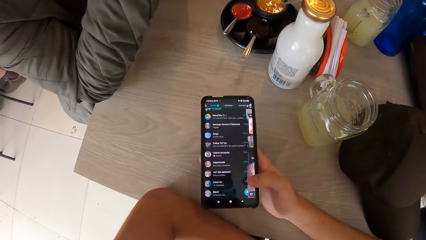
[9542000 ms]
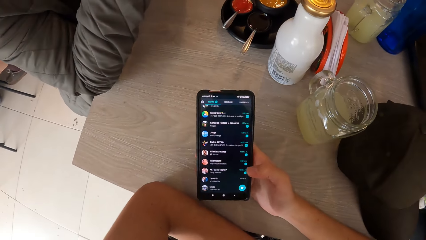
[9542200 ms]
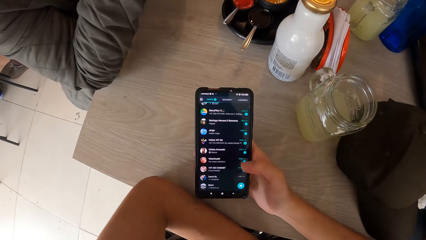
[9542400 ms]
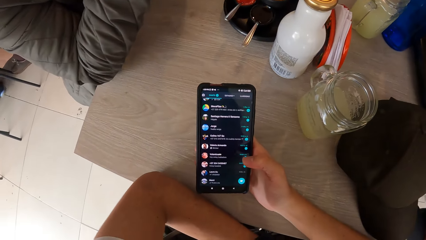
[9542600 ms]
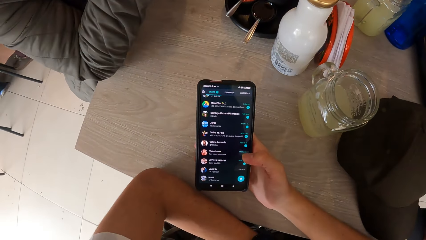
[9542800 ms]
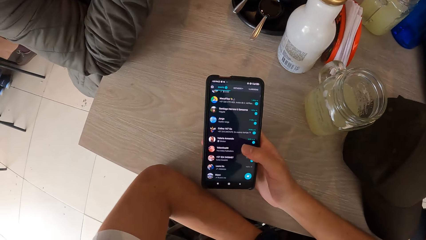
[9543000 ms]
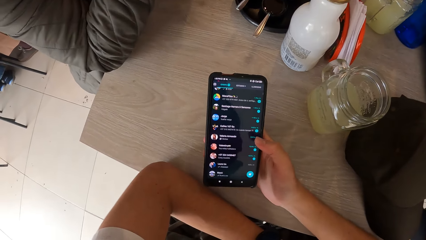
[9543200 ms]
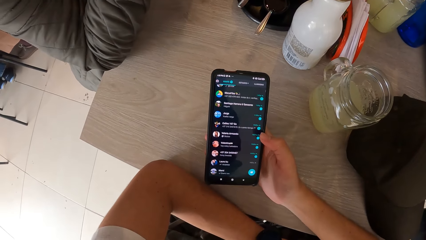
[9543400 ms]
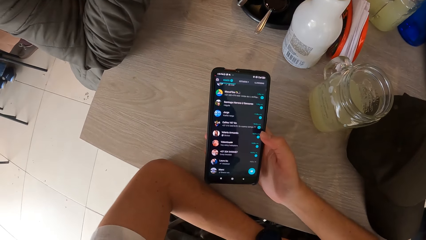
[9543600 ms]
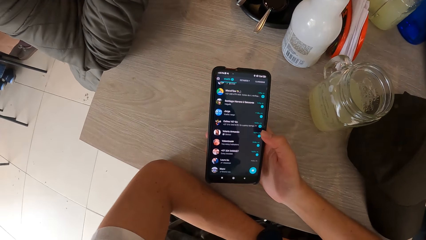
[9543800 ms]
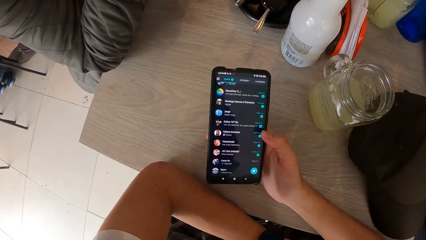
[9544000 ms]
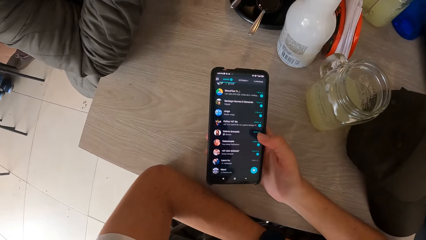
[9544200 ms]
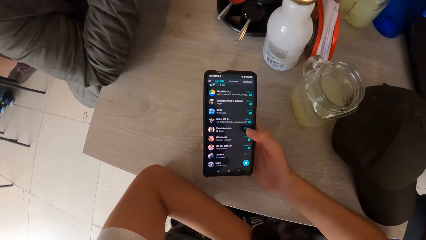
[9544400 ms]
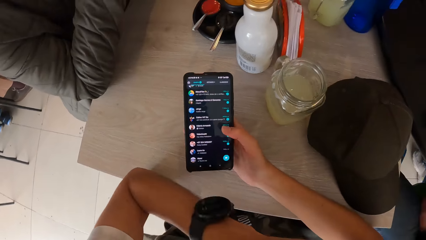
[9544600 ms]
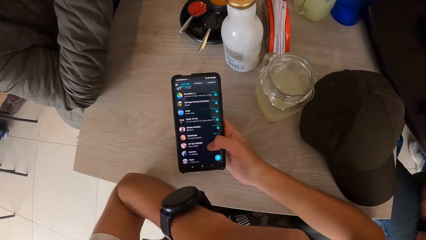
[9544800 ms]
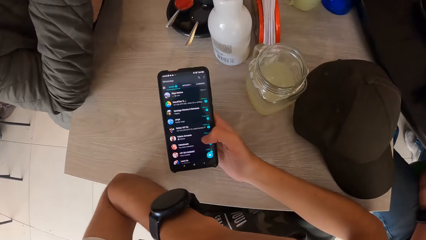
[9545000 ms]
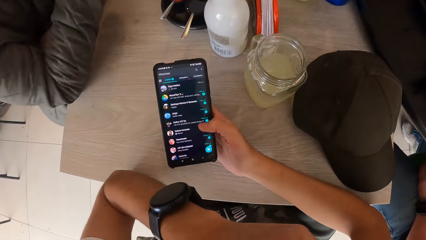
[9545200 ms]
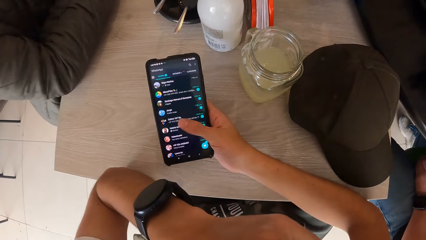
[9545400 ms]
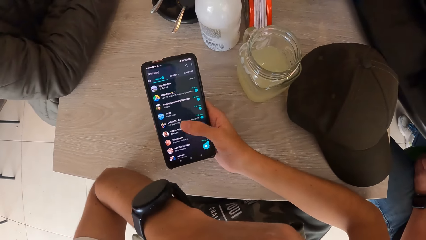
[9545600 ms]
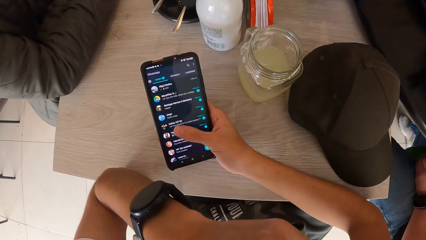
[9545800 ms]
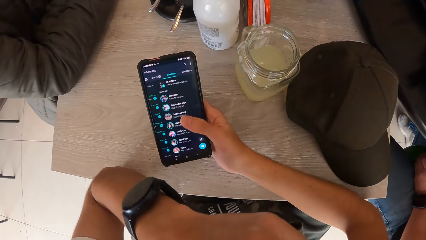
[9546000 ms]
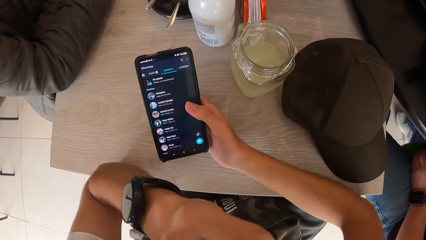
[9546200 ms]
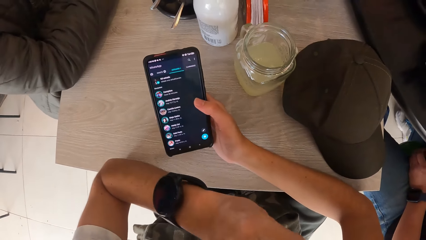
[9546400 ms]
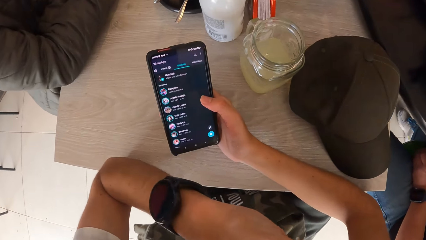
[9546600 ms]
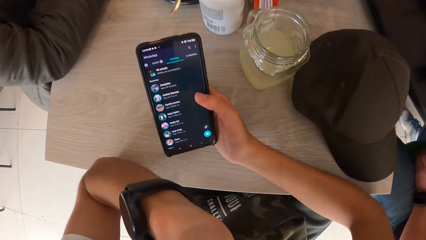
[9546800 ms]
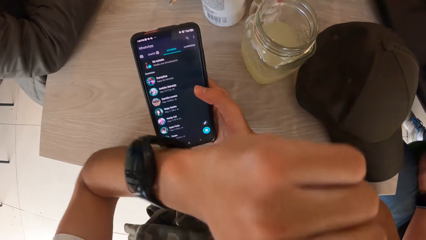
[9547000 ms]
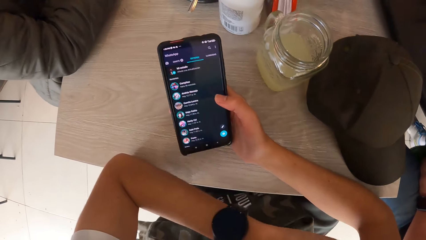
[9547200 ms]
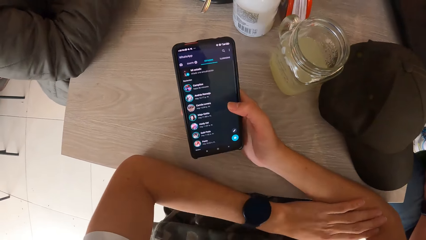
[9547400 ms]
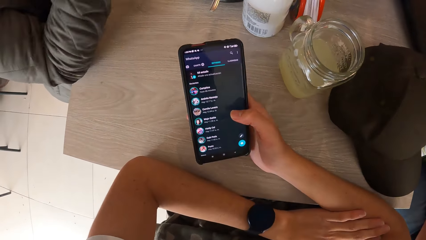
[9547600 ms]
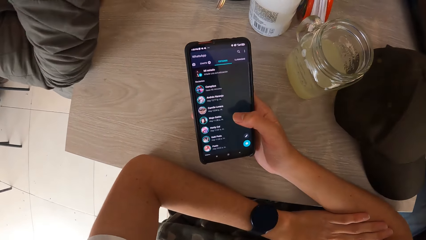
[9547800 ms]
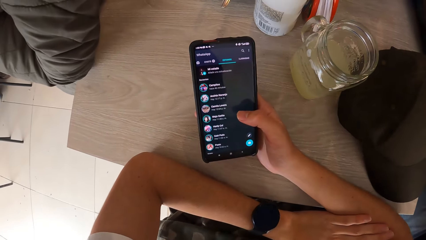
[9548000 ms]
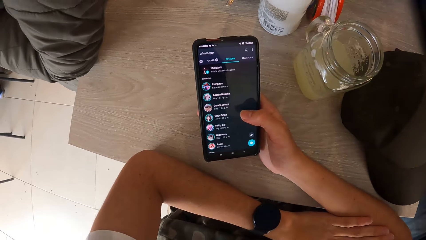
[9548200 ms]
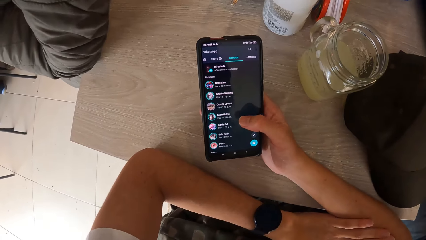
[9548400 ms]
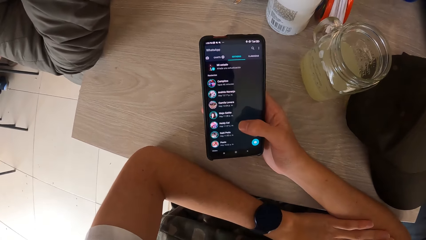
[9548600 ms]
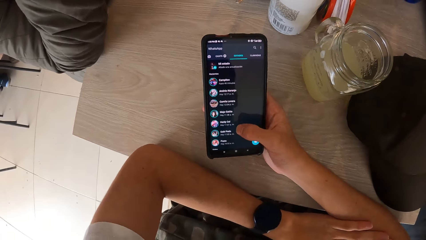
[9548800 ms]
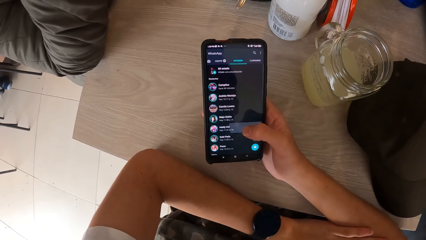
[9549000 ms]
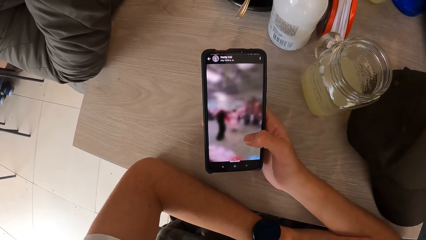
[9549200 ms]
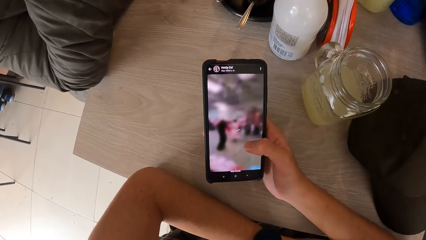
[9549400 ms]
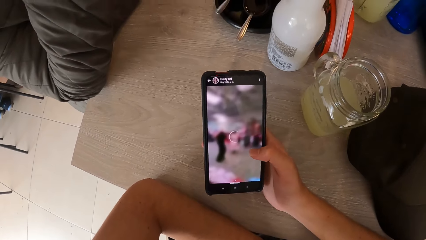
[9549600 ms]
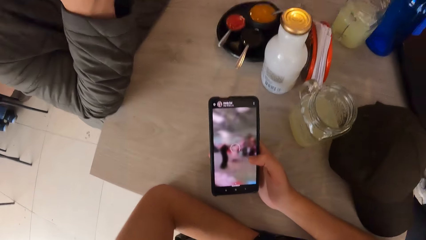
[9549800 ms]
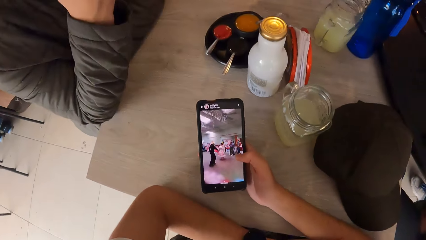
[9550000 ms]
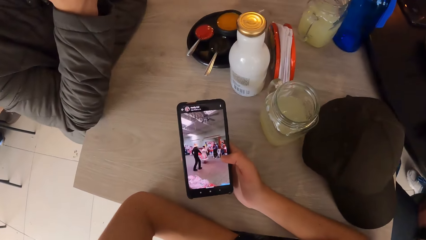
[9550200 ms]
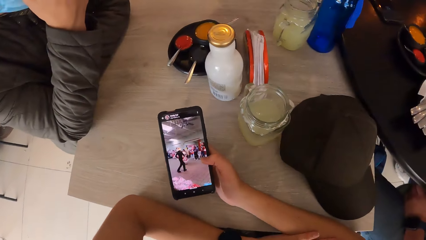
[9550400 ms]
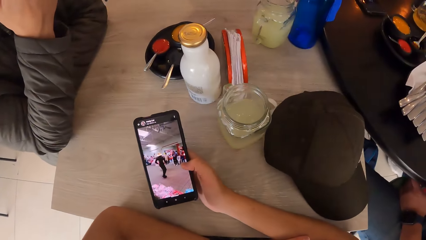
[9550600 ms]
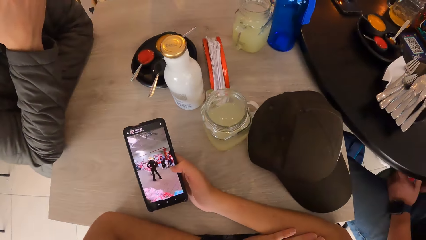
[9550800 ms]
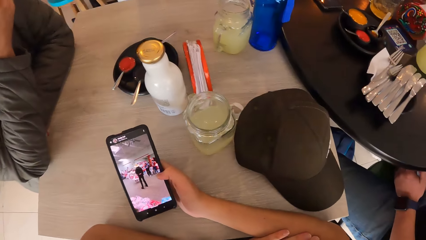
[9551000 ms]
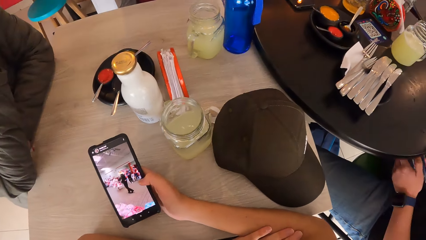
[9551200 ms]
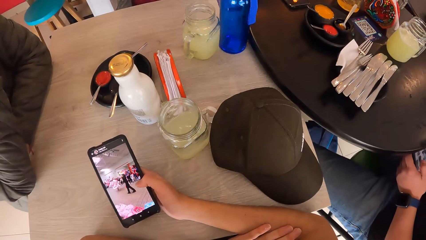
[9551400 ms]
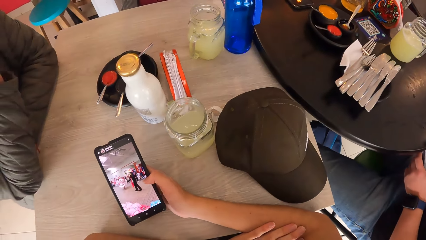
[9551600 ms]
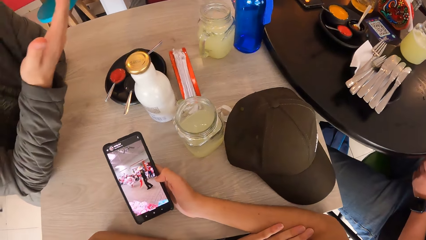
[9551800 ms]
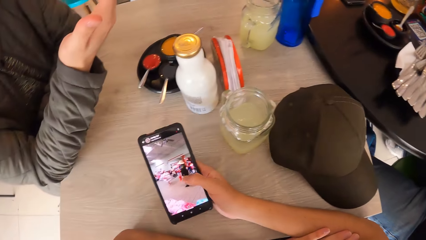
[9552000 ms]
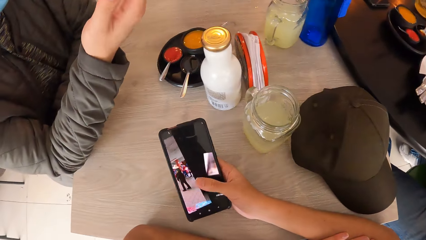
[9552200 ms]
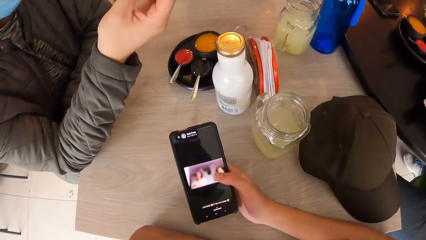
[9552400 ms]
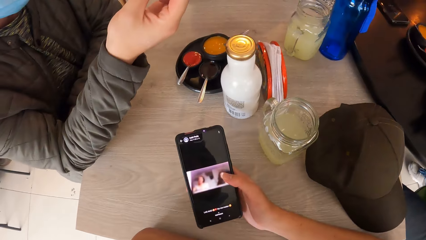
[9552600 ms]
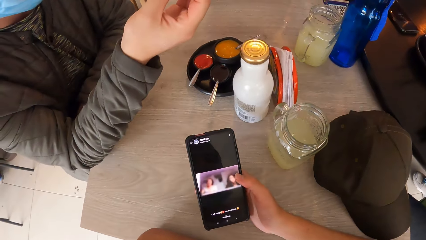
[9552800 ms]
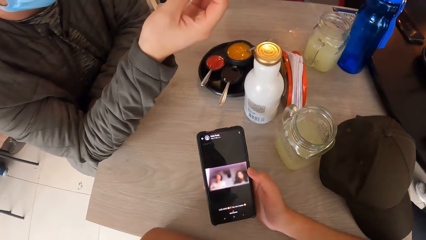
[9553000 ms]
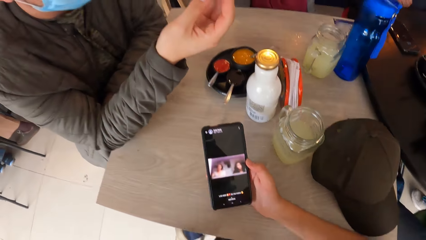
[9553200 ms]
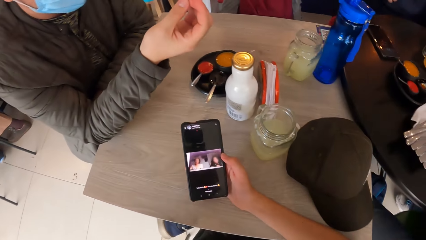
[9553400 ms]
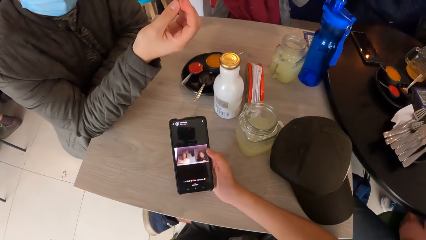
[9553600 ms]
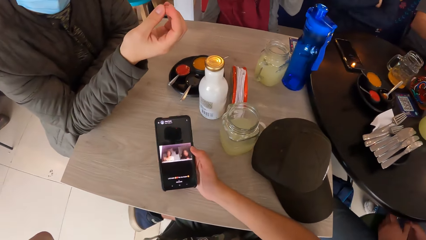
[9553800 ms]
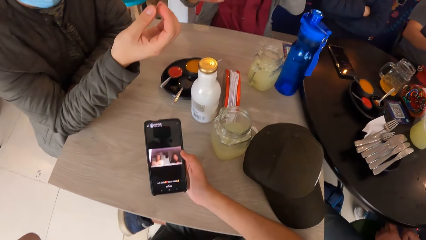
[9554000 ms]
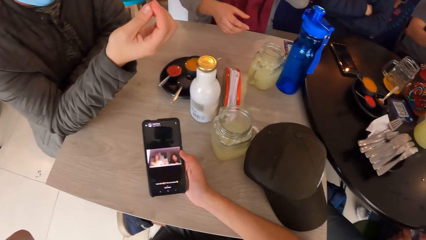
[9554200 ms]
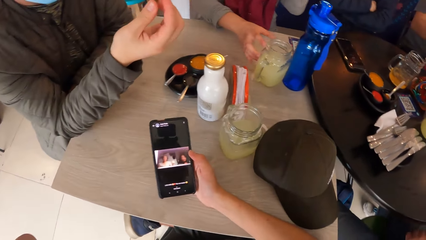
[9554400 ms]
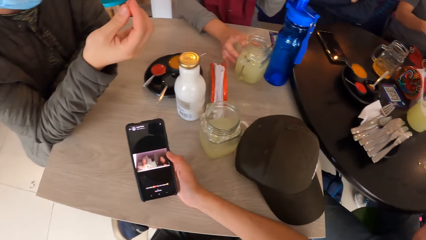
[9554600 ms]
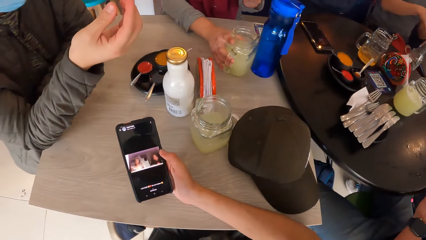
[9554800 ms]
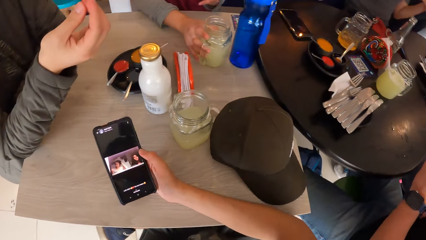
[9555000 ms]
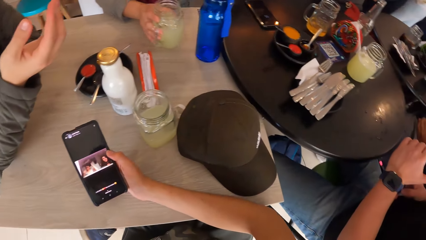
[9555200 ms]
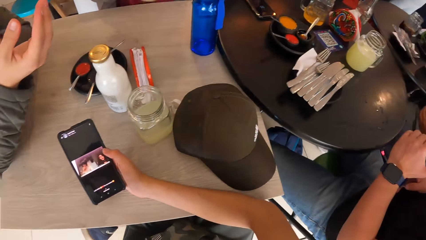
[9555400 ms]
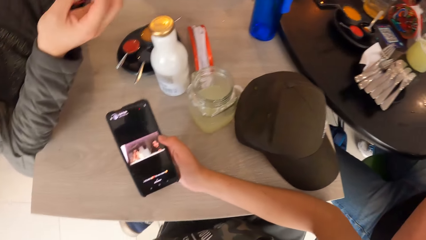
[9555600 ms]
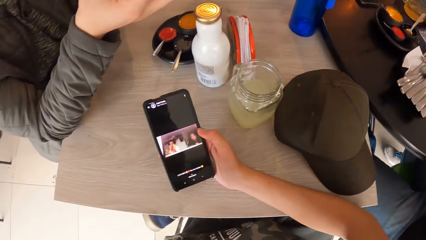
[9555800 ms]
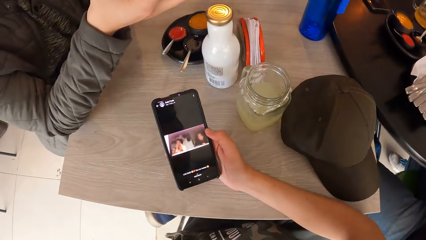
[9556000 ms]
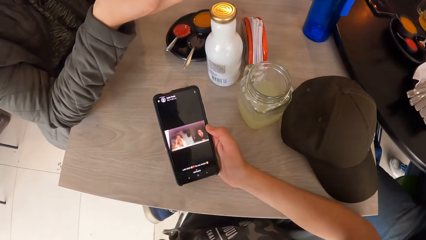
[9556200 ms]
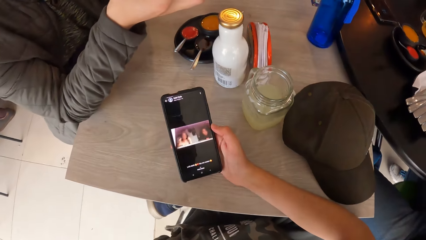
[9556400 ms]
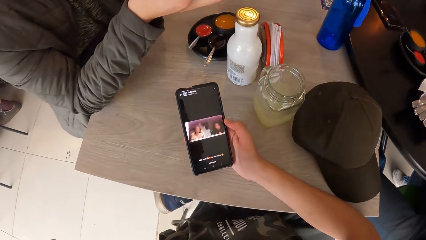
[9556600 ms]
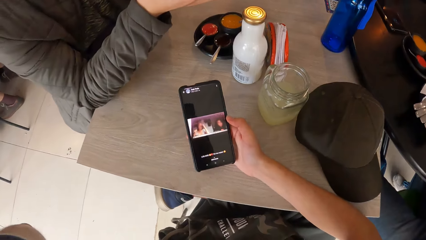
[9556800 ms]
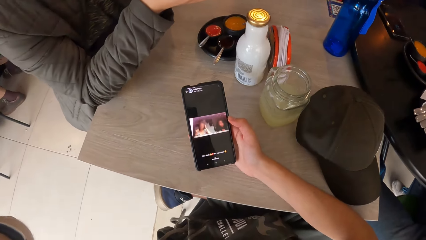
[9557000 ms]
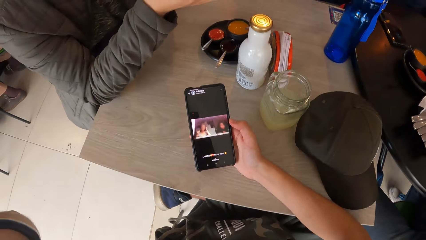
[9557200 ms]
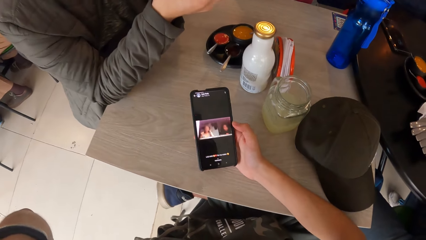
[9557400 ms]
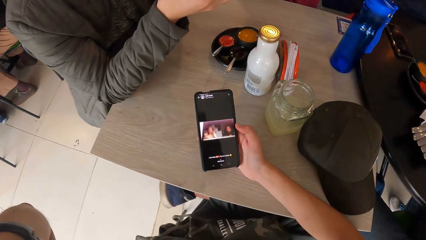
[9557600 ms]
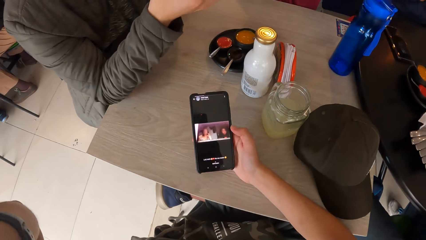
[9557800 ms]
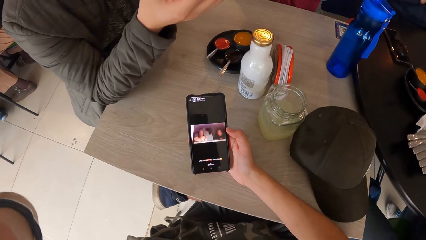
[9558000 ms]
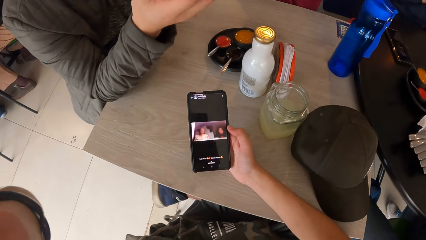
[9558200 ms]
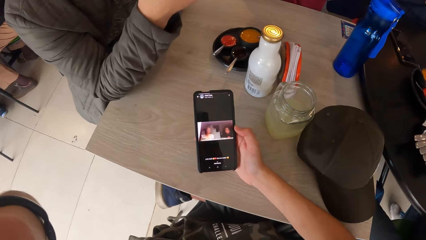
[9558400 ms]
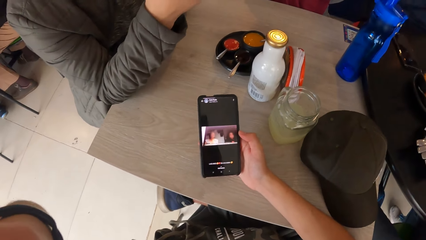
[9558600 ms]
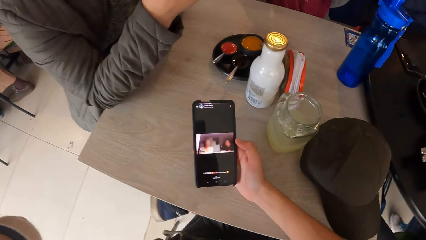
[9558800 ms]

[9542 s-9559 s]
A man folds his hands together. The camera wearer dials his phone. He rubs his face with his left hand. He holds his right arm. The man adjusts the facemask on his face with his right hand. The man gestures with his hands. A woman takes the cup of drink from the table with her right hand. The camera wearer adjusts the camera on his head with his left hand.
